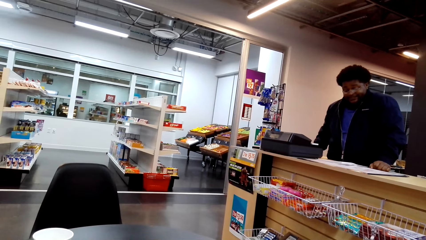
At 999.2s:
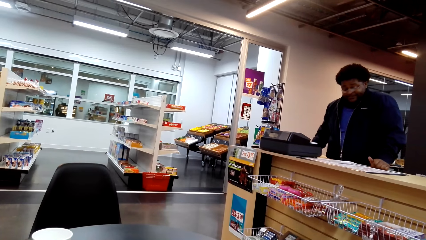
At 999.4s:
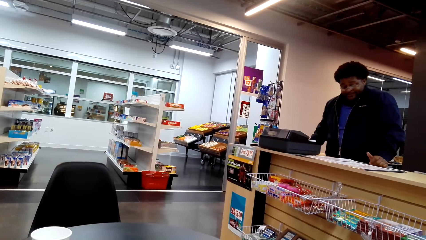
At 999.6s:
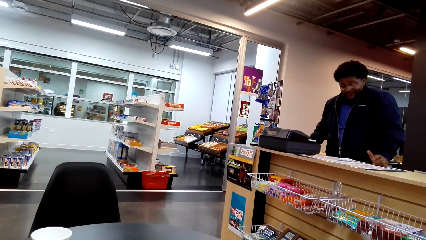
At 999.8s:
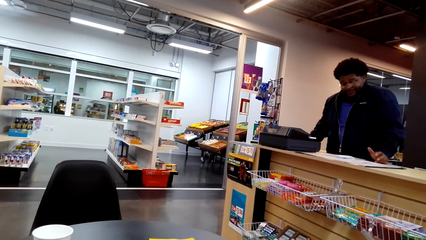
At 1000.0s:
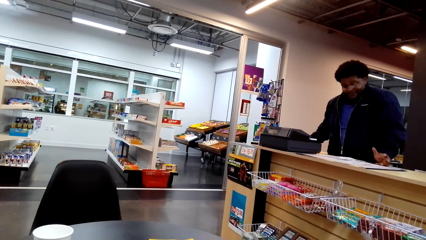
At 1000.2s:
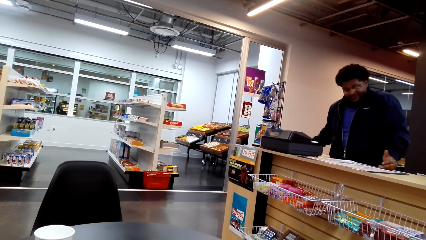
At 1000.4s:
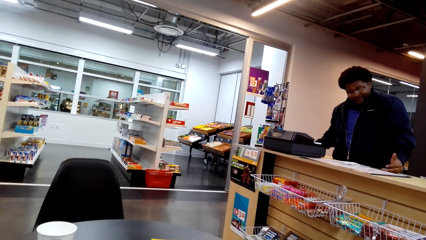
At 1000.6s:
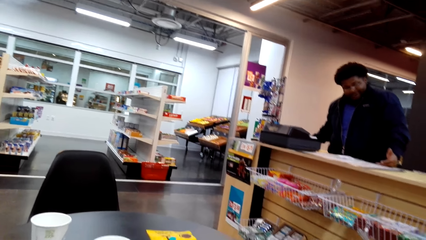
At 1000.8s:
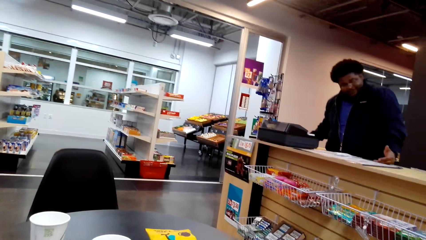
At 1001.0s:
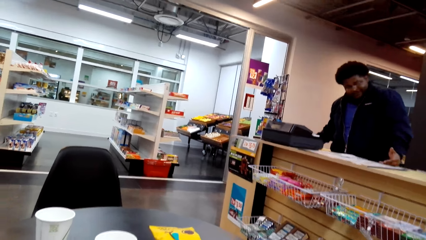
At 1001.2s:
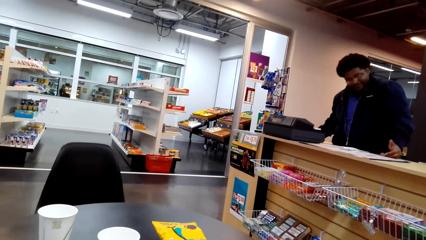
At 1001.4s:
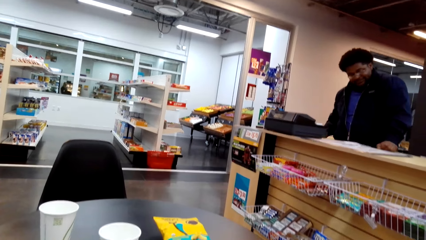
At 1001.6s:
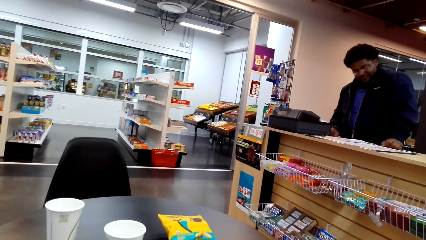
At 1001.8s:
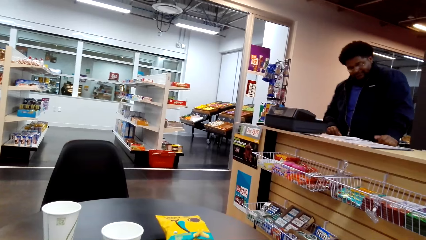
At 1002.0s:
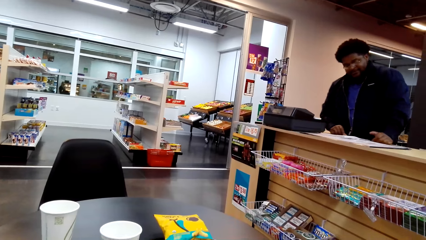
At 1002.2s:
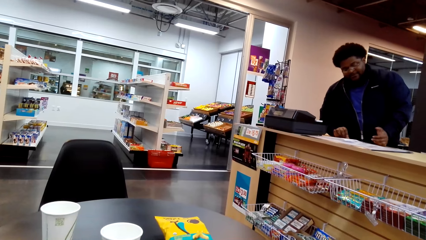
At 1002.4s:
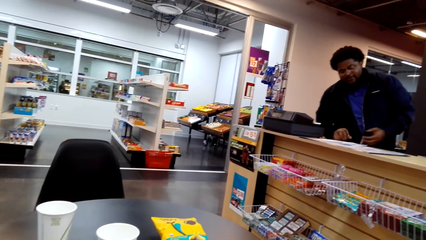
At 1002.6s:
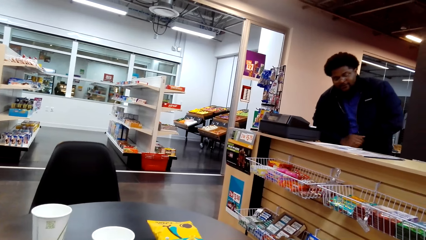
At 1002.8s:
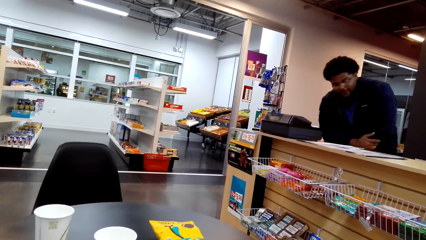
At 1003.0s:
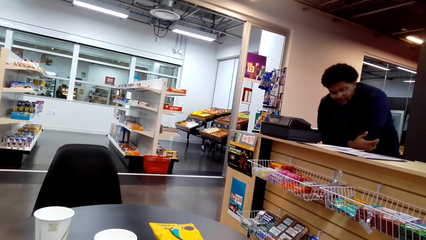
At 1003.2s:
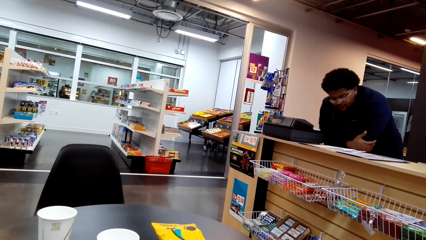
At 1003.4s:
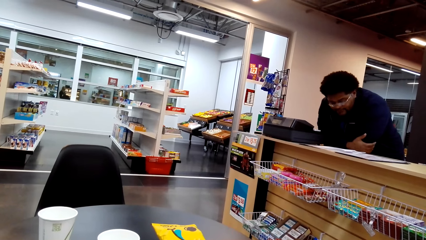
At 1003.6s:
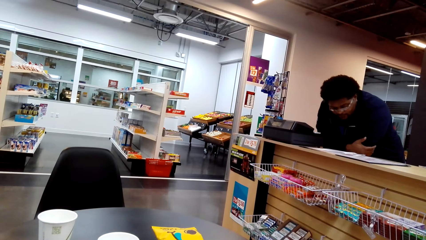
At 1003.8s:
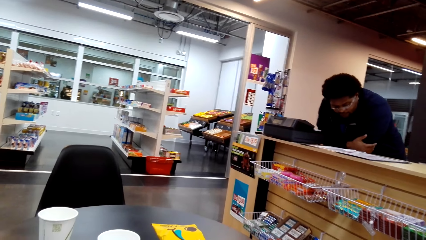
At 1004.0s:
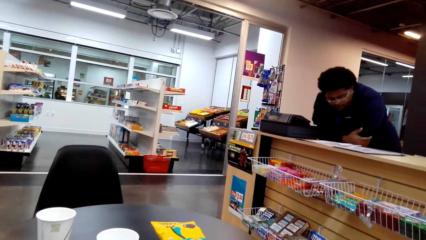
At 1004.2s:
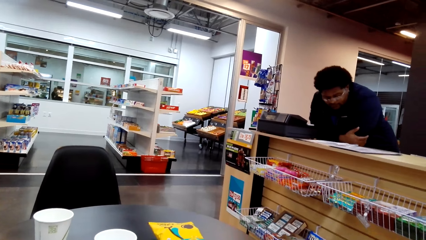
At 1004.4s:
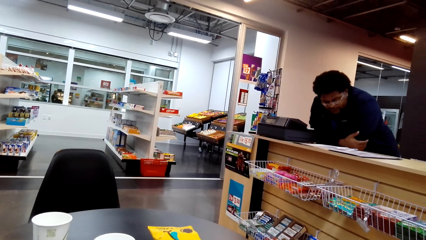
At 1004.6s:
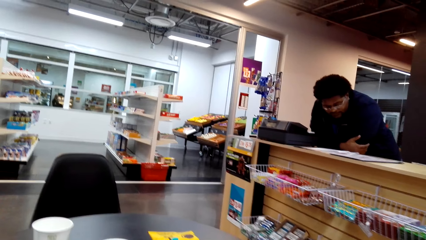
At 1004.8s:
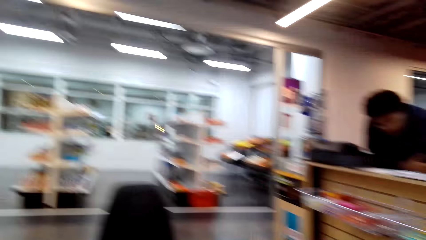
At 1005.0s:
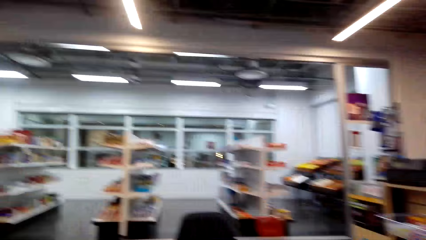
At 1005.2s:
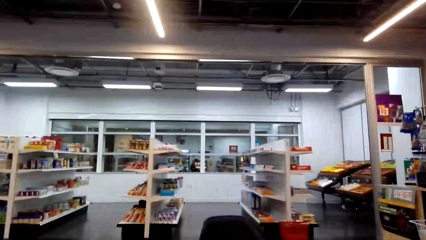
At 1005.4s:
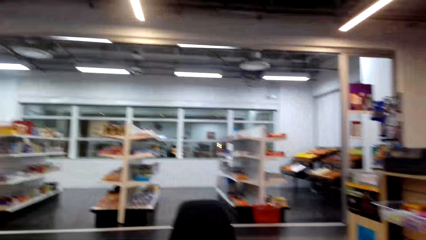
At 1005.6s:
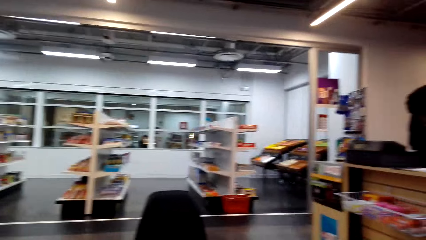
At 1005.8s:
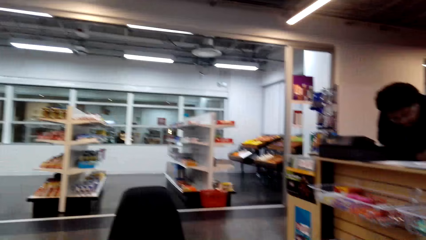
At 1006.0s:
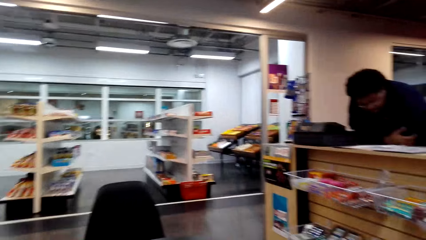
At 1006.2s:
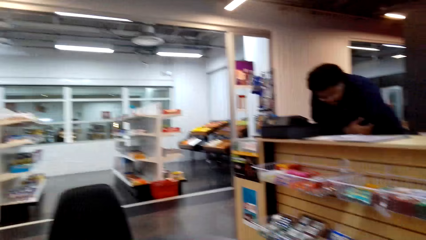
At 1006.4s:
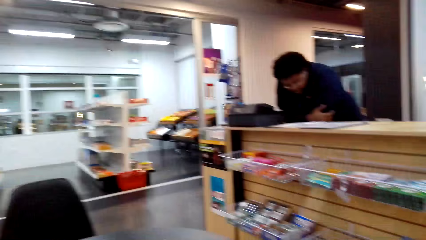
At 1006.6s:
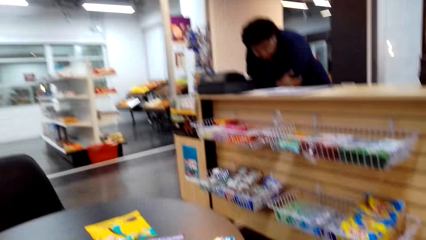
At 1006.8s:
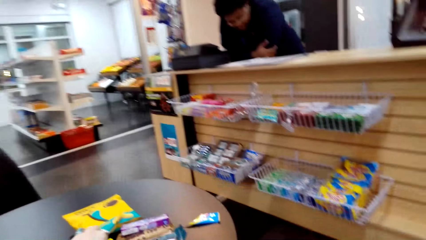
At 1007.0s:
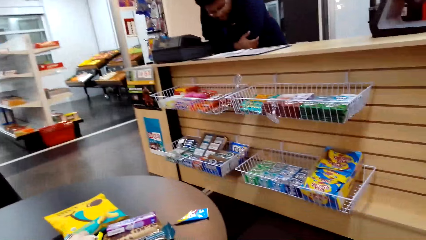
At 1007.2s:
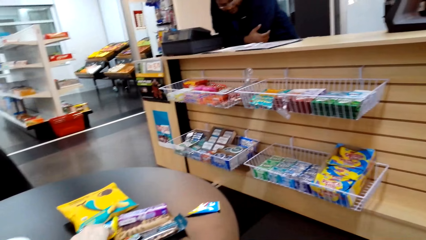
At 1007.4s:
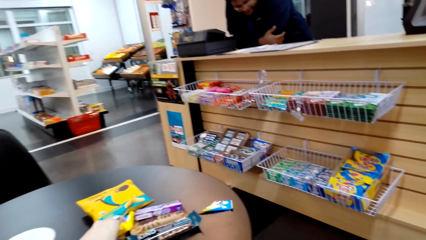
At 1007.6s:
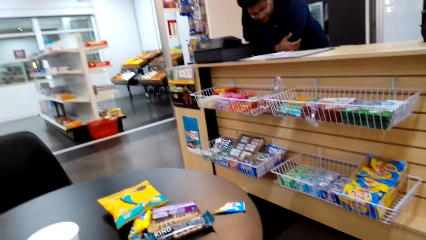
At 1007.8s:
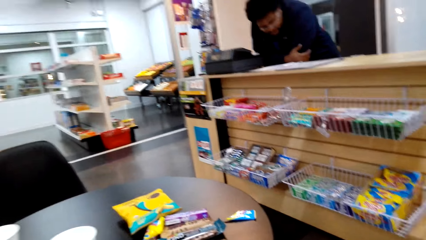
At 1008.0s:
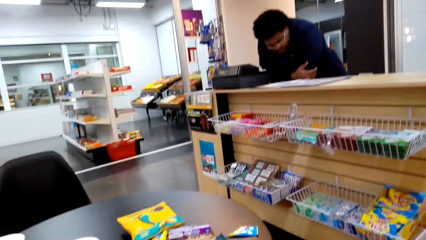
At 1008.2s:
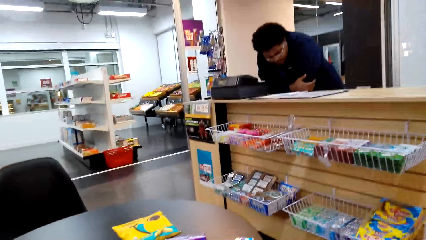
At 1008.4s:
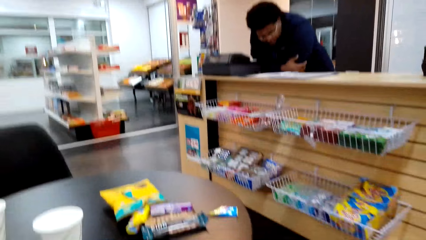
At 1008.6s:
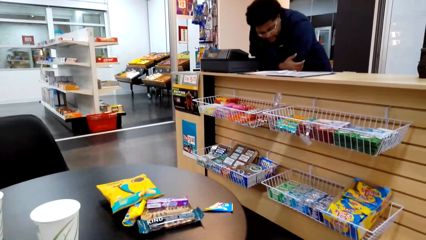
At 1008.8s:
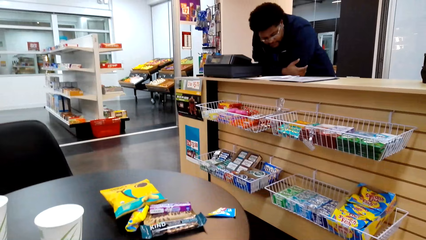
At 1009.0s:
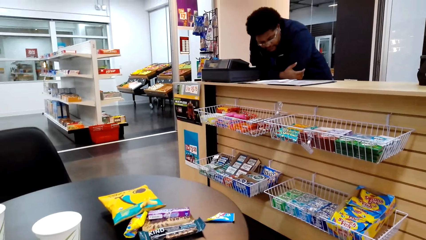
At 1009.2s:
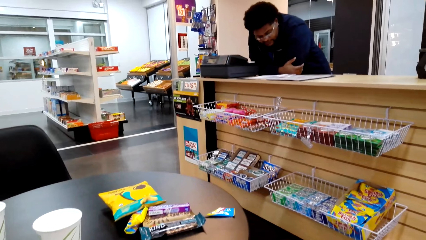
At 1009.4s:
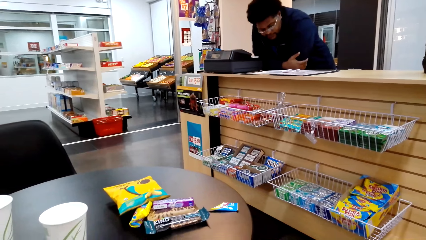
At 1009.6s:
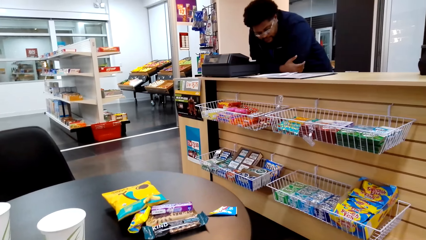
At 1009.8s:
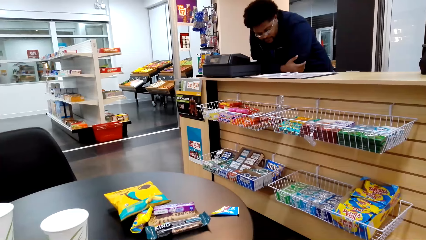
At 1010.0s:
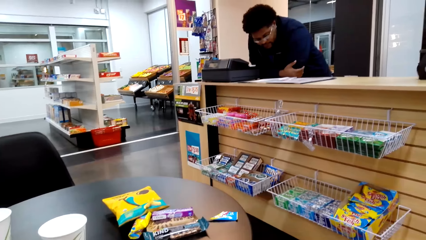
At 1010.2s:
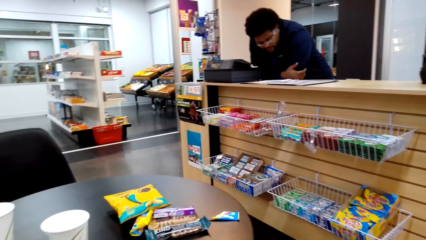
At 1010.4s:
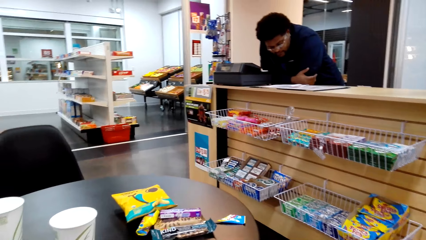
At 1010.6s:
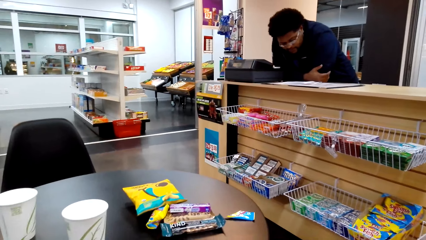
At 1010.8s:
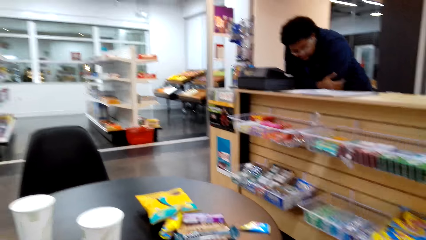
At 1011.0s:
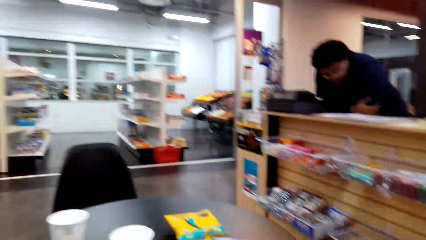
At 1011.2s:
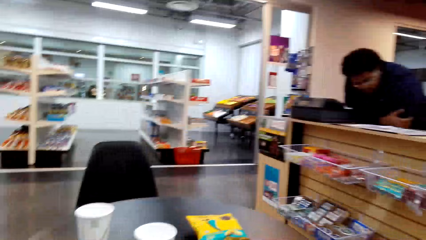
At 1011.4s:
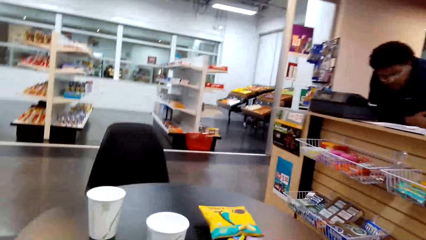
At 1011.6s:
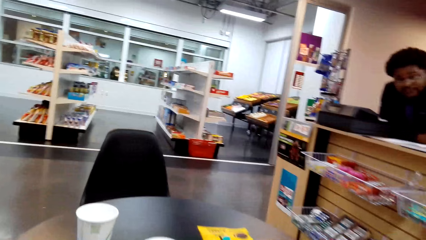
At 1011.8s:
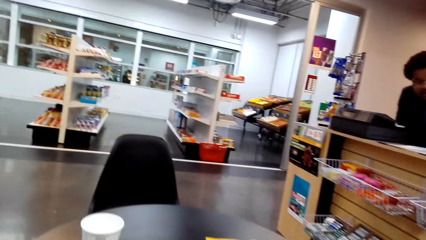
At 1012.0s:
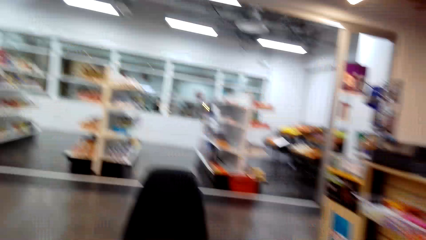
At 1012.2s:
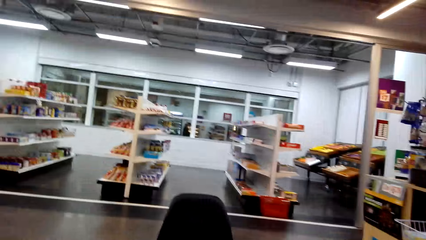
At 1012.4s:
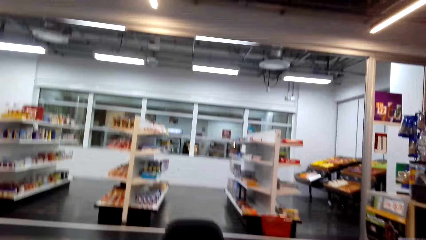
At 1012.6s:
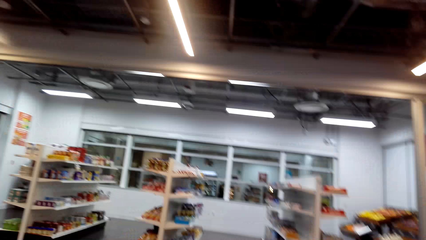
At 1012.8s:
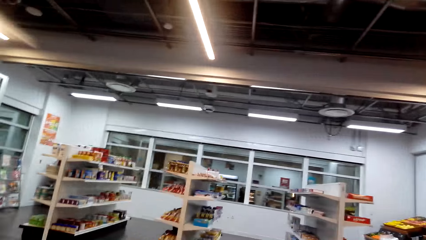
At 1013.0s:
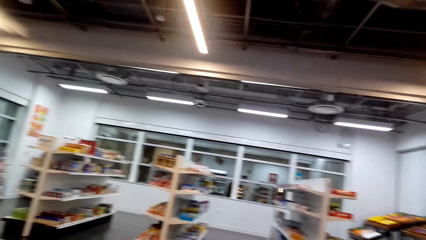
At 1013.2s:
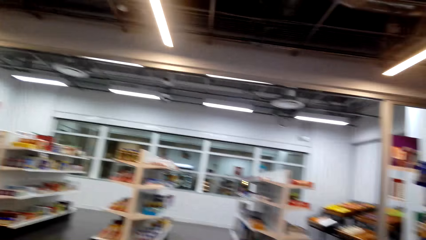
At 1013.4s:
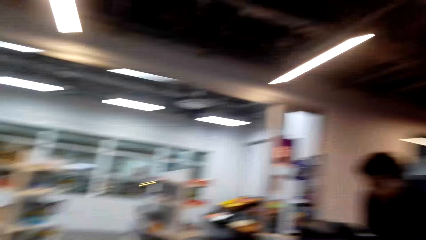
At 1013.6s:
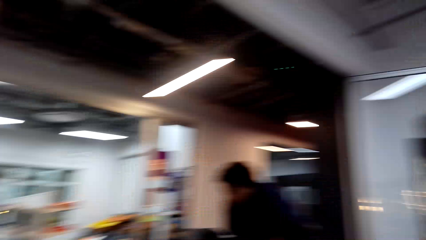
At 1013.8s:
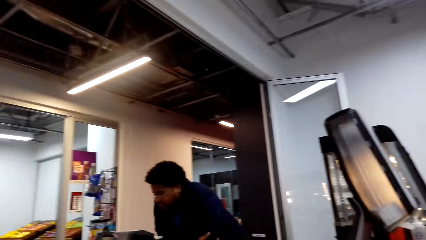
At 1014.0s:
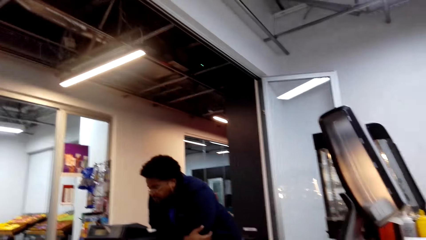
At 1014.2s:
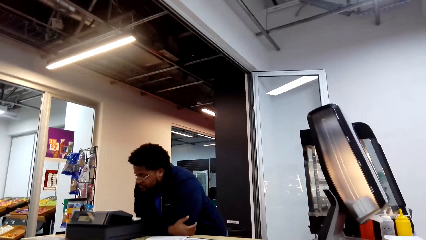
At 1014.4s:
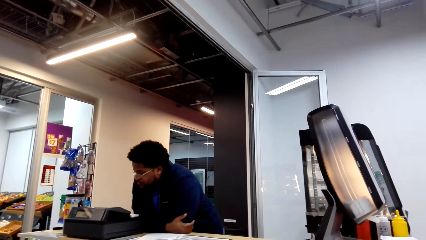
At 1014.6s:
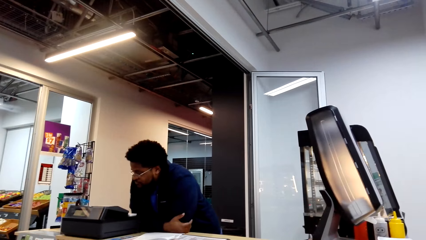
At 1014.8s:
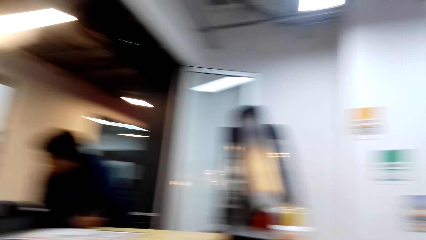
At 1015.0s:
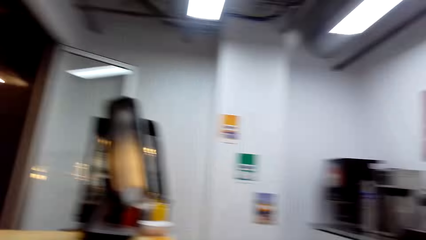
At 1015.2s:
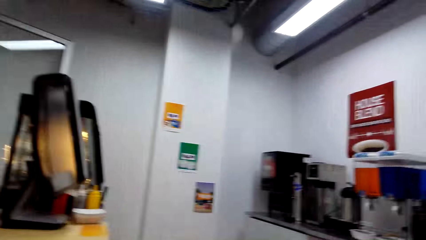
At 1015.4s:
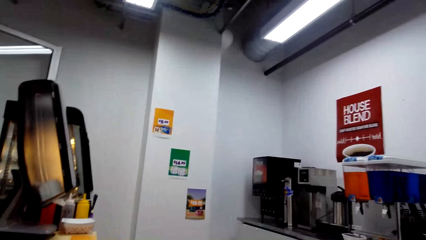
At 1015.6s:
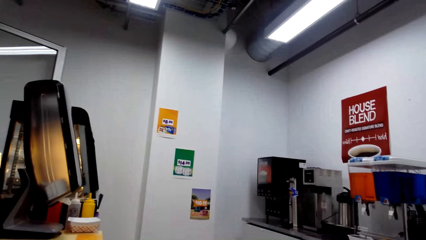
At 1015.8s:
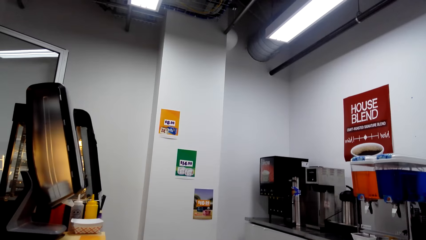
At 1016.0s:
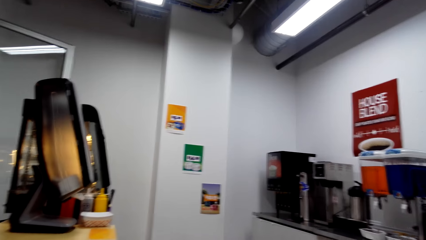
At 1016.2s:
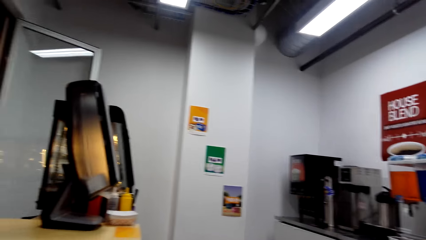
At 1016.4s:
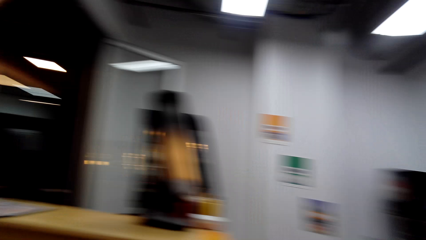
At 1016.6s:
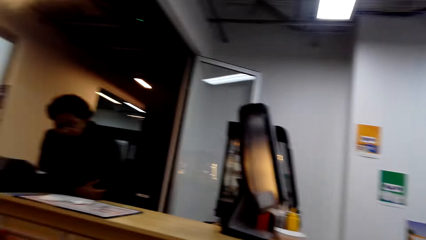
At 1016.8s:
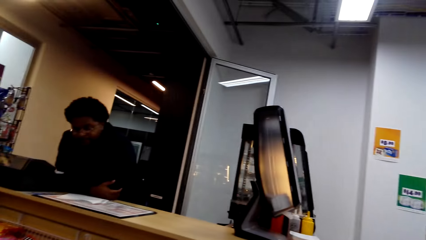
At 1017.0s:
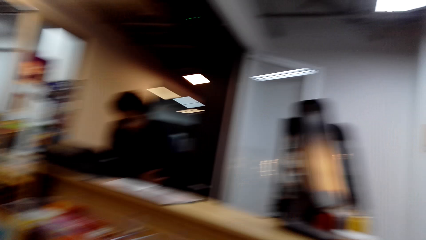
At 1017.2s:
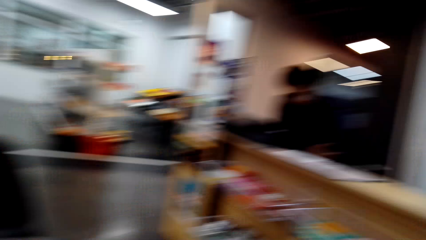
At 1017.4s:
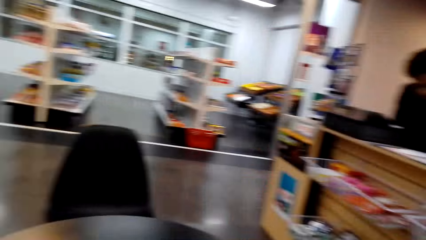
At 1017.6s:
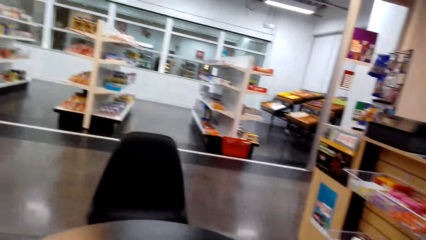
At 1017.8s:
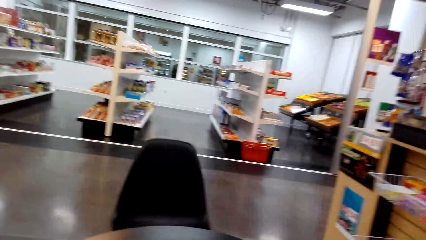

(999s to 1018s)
The person leans on the counter table and converses with the camera wearer. The camera wearer walks in the supermarket. They look around the supermarket.
